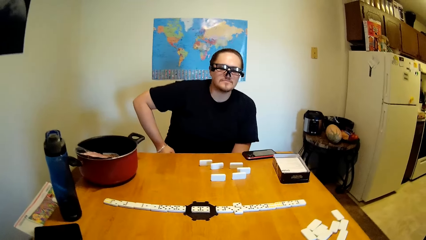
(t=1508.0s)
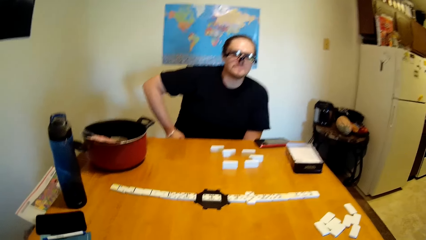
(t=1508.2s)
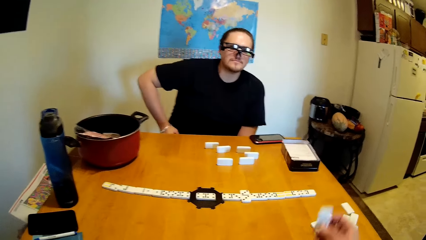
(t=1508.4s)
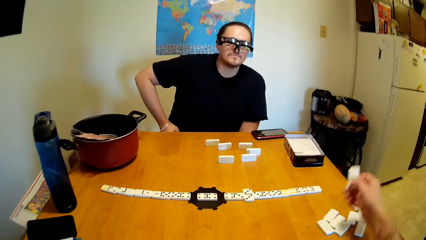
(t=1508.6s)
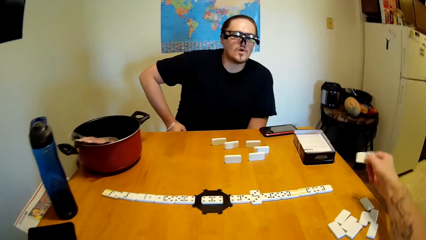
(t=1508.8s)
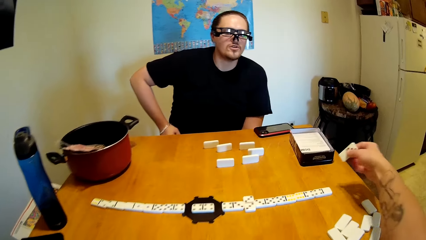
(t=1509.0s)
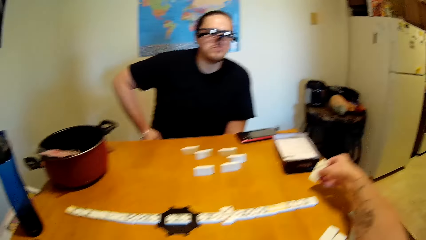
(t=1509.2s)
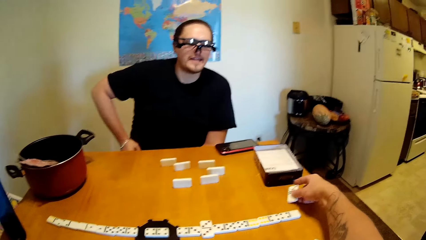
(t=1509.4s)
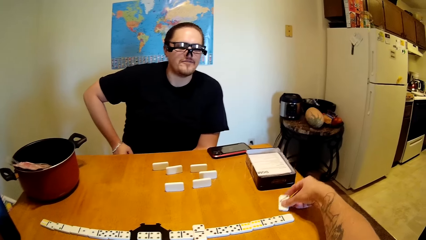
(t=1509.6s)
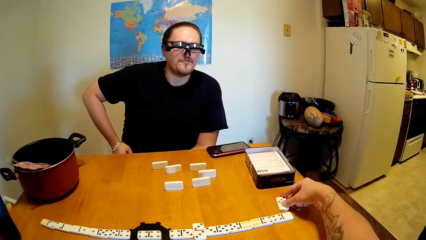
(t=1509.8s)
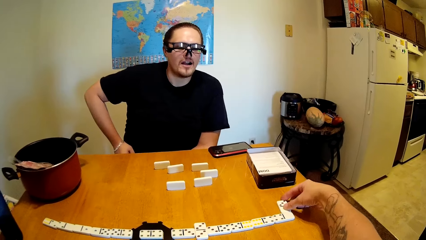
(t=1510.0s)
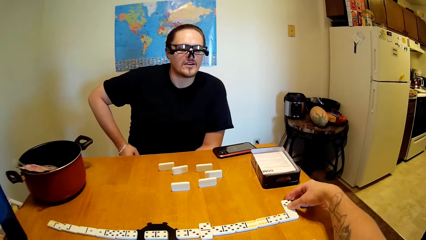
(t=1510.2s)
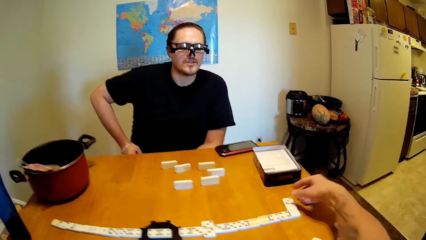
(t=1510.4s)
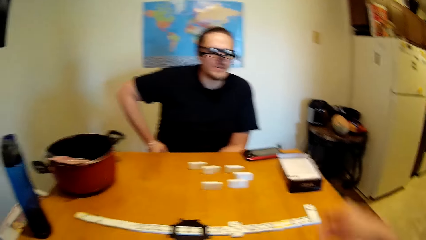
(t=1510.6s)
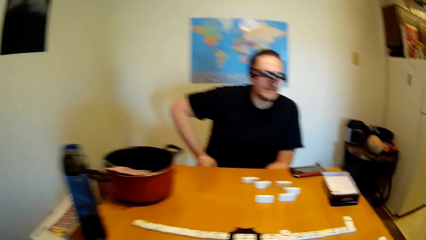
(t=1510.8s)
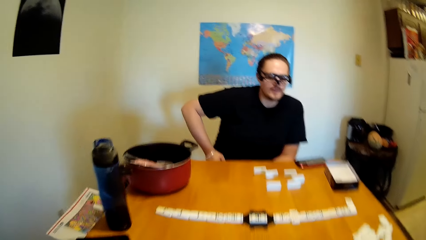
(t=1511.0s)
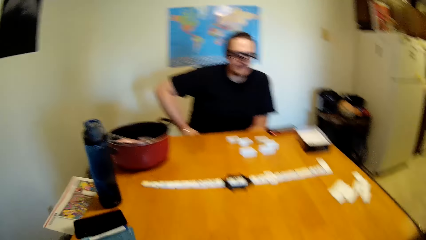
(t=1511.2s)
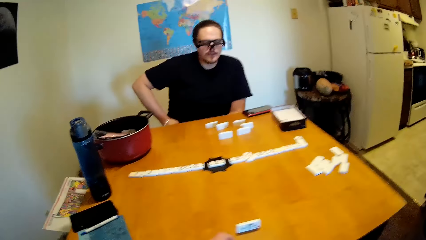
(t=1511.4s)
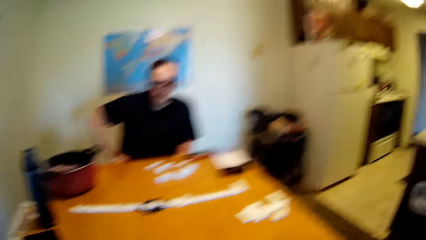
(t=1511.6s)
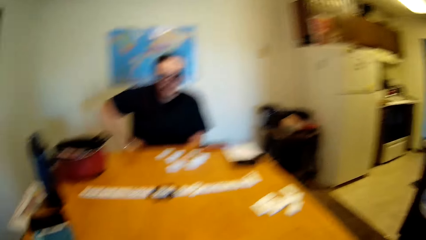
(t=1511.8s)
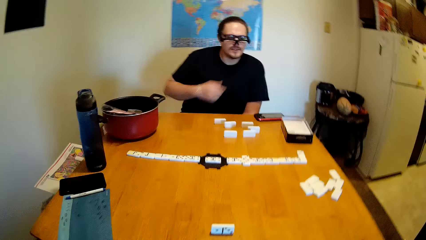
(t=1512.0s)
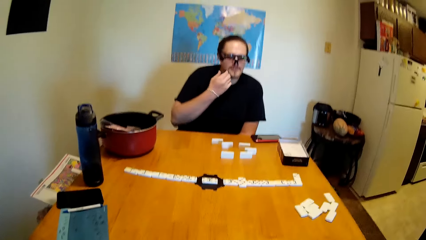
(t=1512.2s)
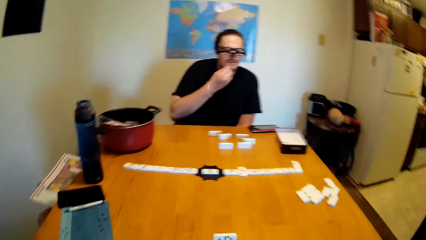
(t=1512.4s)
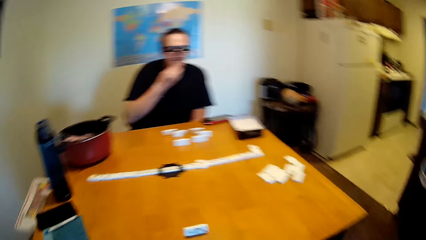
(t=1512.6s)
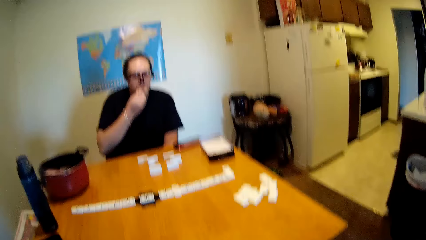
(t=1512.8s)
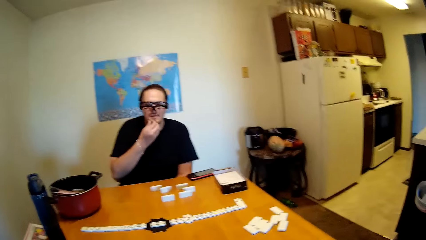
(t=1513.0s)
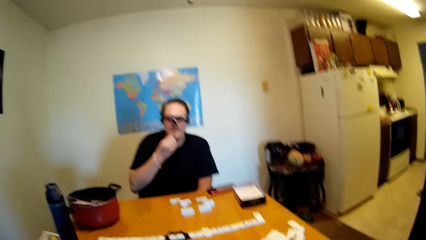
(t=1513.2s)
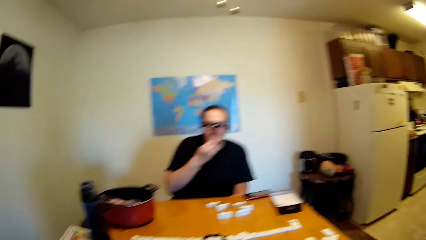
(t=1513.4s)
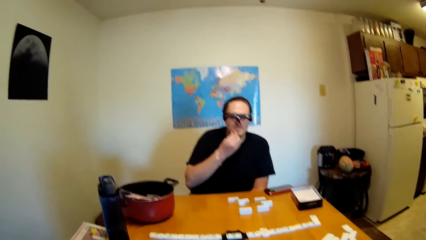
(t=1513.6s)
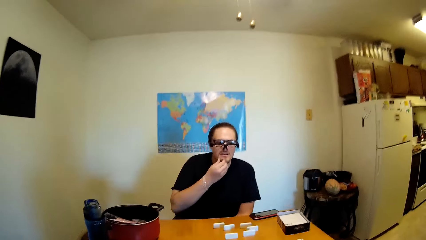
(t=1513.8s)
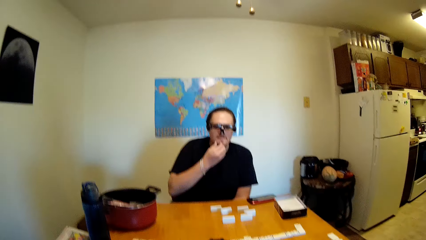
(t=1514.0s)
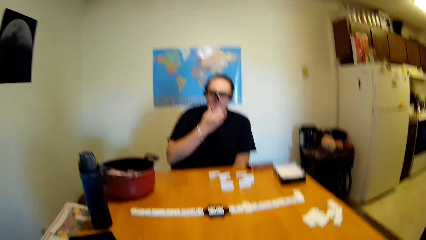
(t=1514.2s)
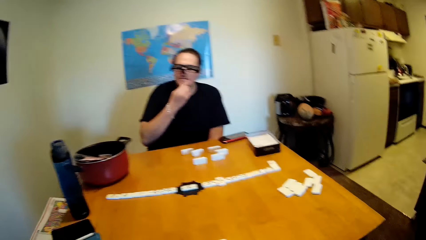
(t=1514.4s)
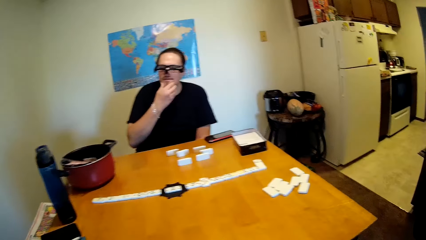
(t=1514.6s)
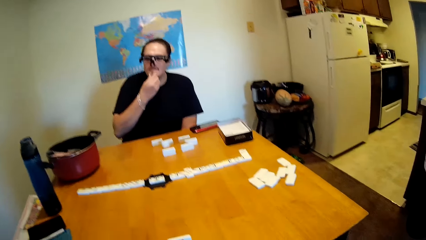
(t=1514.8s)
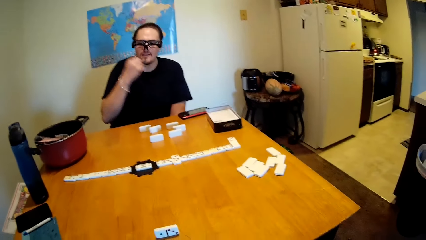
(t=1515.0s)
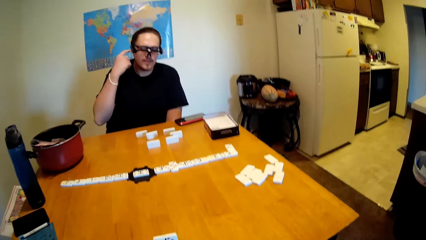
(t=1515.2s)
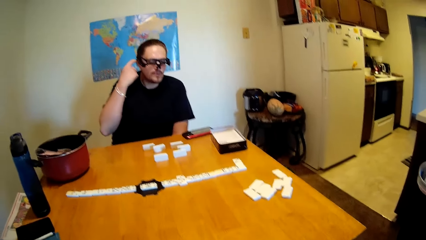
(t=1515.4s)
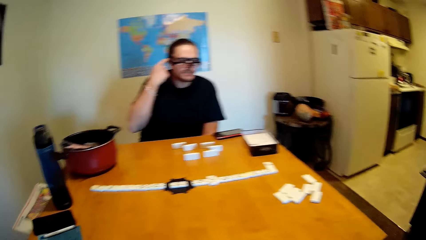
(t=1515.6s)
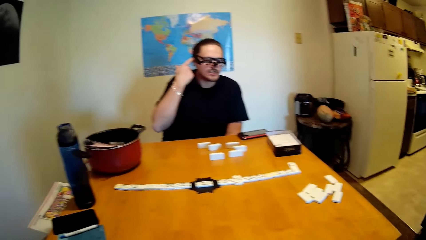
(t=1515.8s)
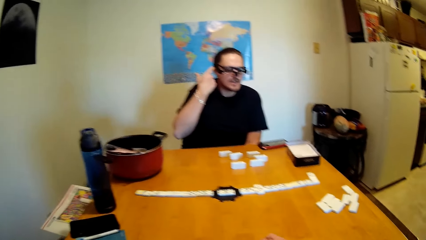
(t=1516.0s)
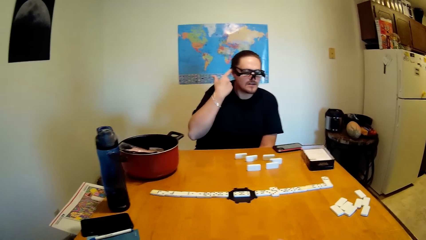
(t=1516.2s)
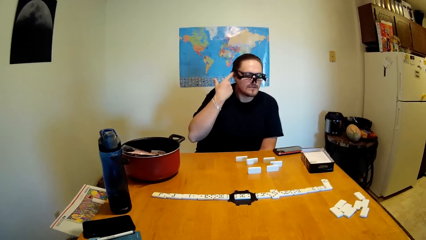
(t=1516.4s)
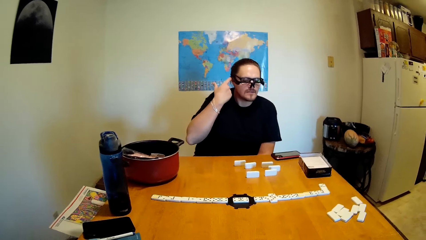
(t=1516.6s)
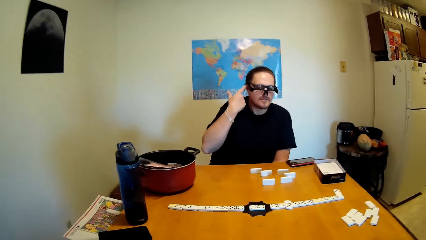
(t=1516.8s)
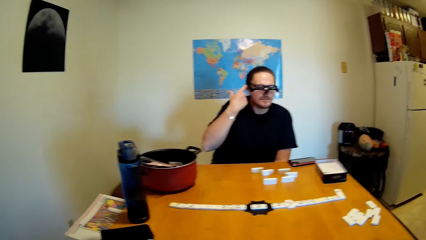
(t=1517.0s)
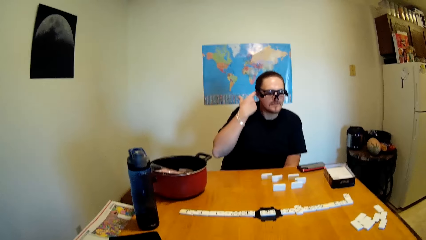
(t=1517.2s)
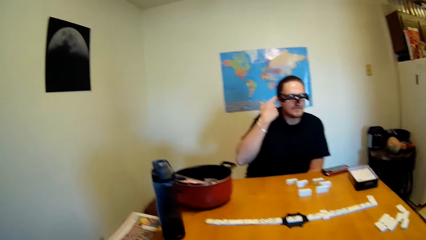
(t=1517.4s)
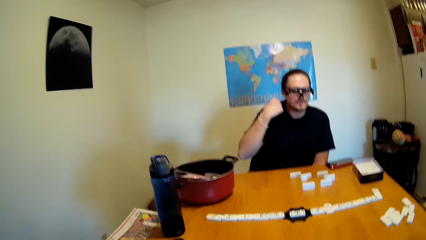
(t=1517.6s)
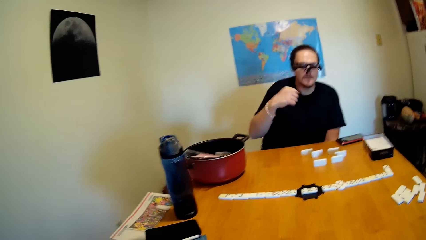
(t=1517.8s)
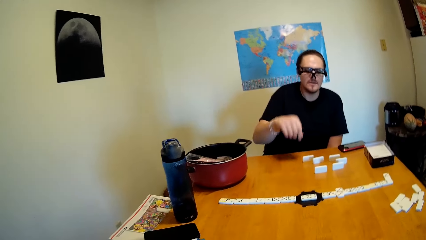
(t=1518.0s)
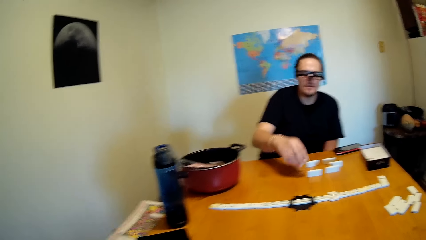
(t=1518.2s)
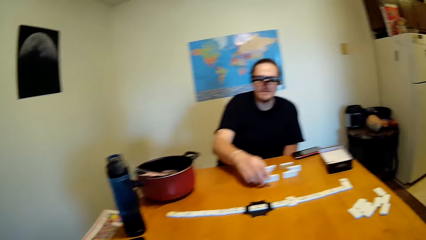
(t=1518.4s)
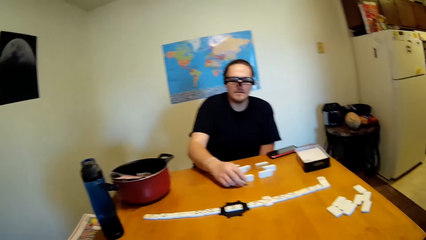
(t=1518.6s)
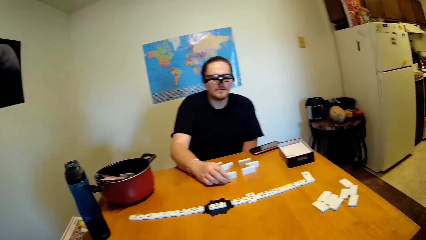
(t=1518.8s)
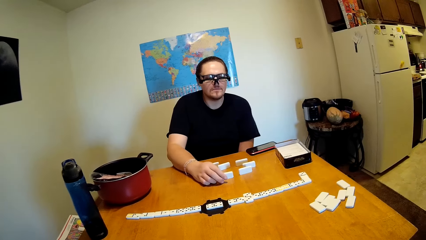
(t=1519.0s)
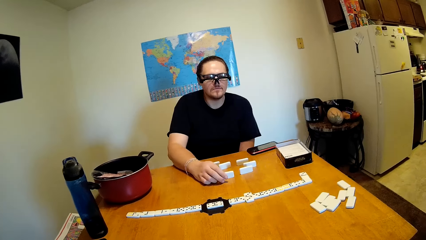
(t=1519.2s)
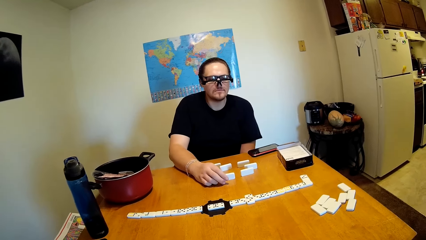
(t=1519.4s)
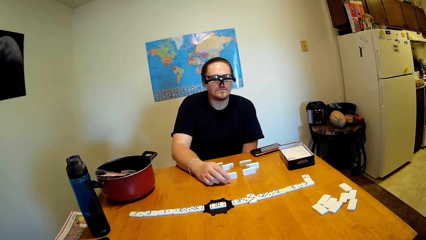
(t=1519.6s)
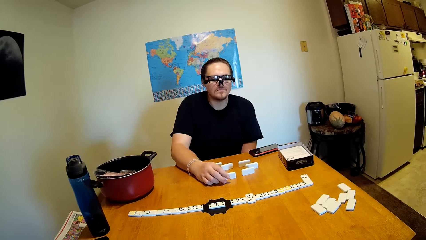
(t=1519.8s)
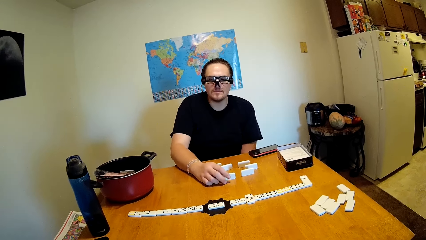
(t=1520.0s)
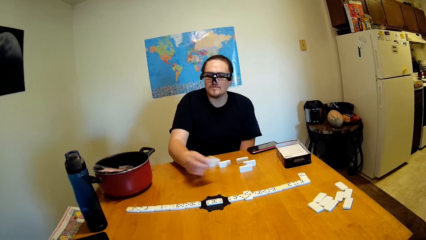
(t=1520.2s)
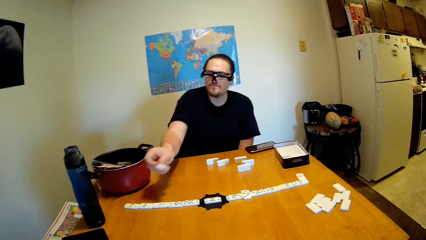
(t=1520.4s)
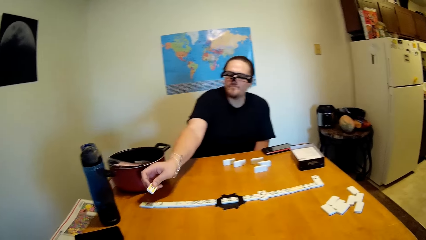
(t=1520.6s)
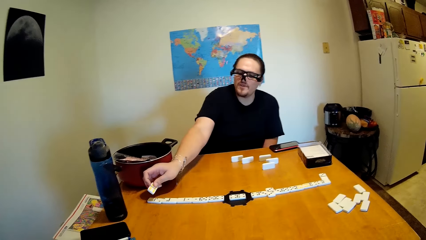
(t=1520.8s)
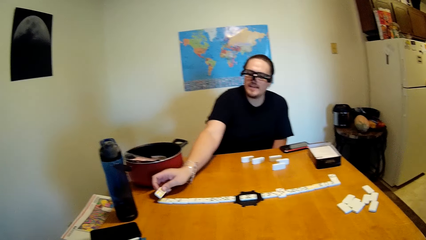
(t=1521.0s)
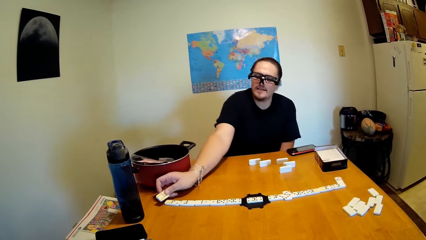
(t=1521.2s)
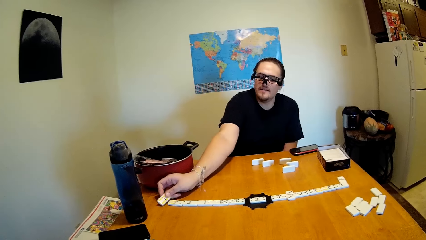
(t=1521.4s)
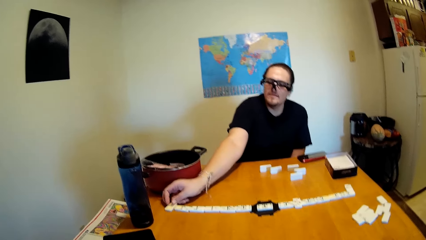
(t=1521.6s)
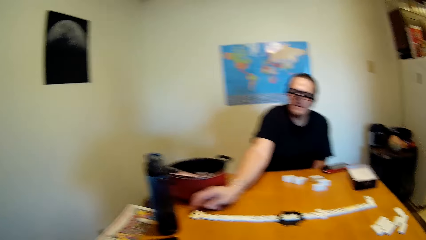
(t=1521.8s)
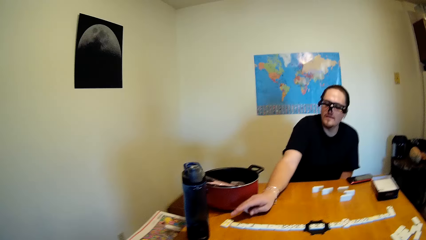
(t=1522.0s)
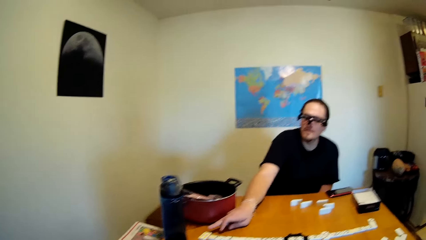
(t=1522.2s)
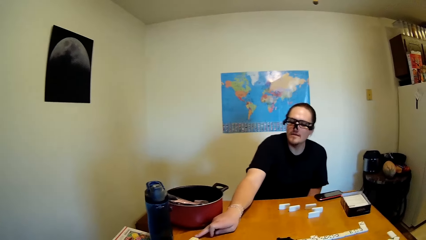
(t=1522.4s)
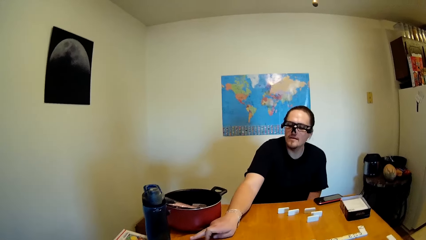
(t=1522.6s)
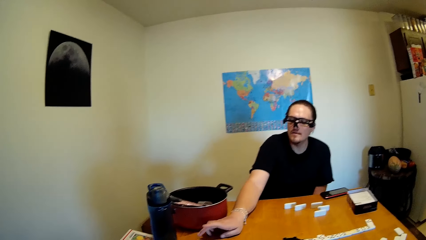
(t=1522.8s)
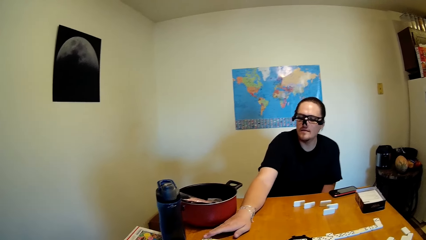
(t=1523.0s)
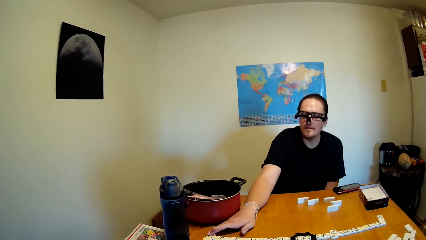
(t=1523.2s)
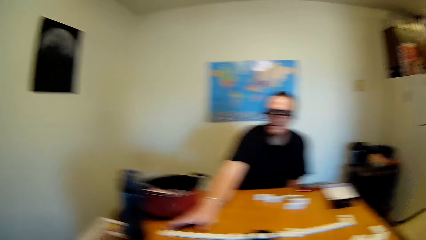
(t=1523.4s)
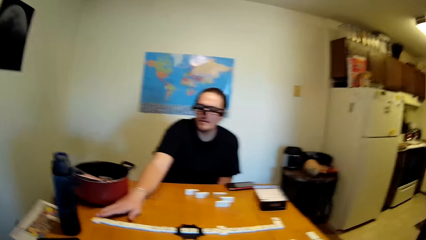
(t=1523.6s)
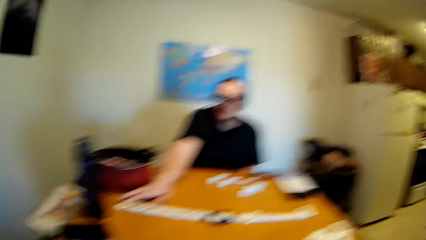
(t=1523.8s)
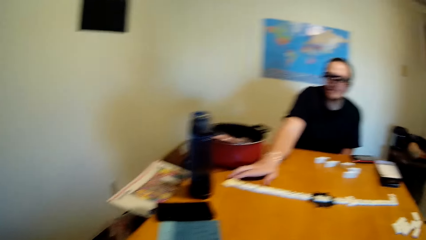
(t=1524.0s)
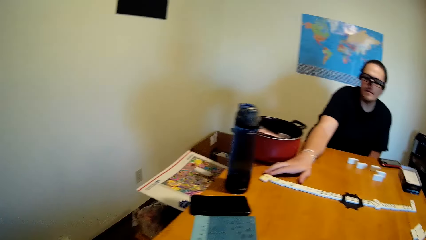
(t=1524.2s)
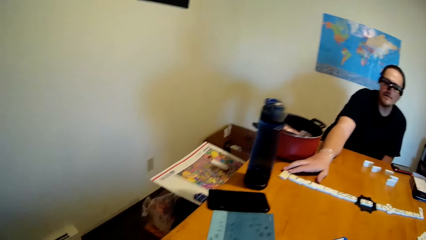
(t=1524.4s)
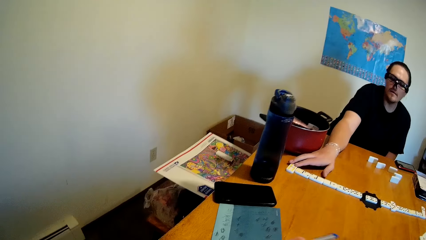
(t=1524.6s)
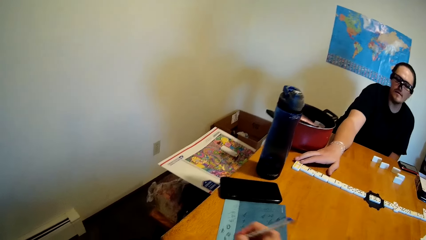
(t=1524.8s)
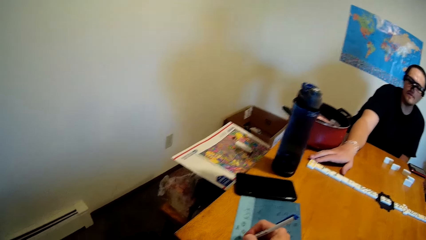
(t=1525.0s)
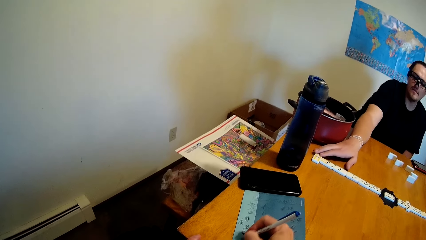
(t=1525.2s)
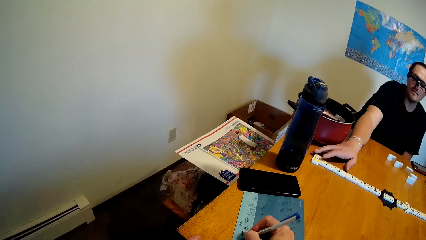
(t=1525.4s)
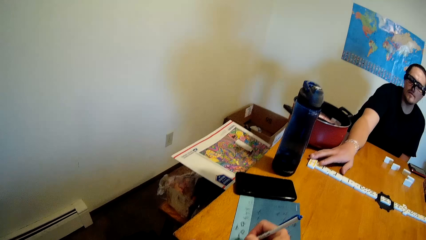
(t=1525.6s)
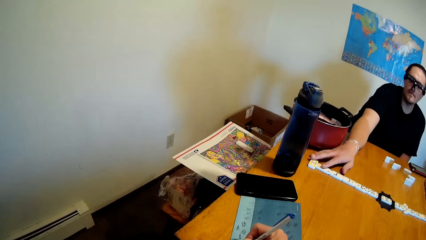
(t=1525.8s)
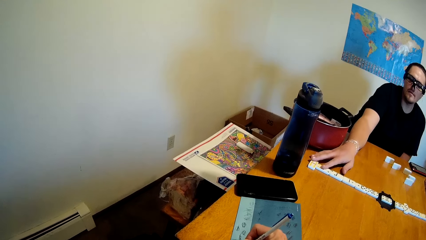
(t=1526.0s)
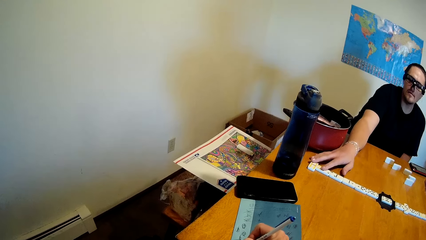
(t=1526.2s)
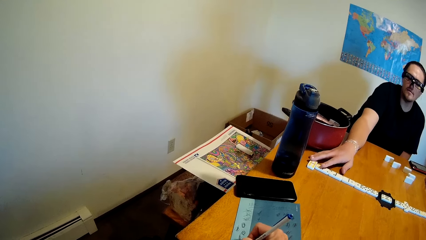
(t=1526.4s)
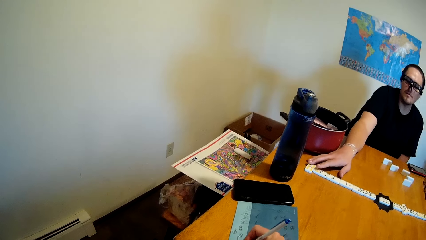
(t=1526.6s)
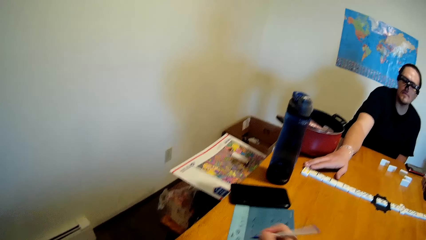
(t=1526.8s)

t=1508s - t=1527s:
The camera wearer swings the right hand, drops a domino on a desk, and swings the right hand. They look around. They touch something. A man touches the chin. He touches the ear. The camera wearer stares at a water bottle. The man touches the hair. He swings the right hand, puts a hand on the table, and holds the domino. He picks up a dice on the table. He swings the right hand. He drops the domino on the desk. He swings the right hand and leans a hand on the desk. The camera wearer looks around. They write in a book.
